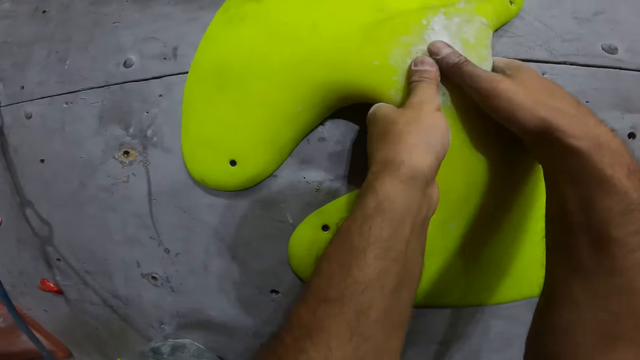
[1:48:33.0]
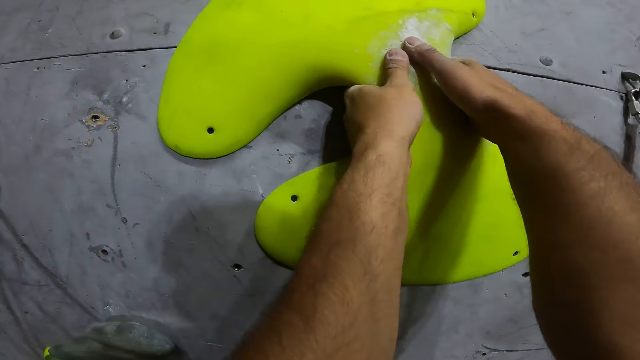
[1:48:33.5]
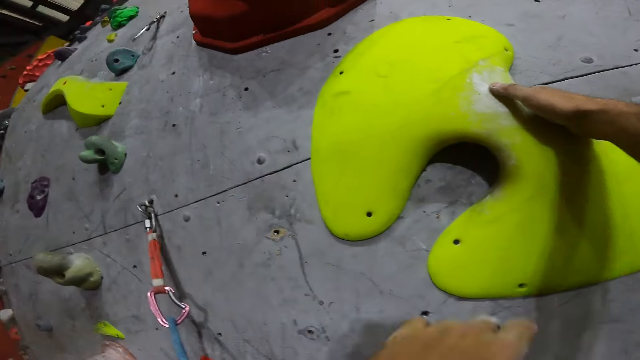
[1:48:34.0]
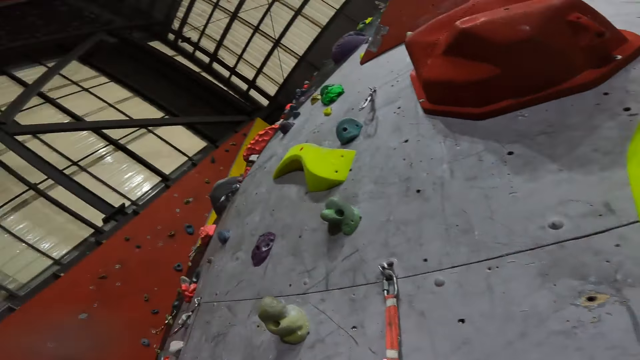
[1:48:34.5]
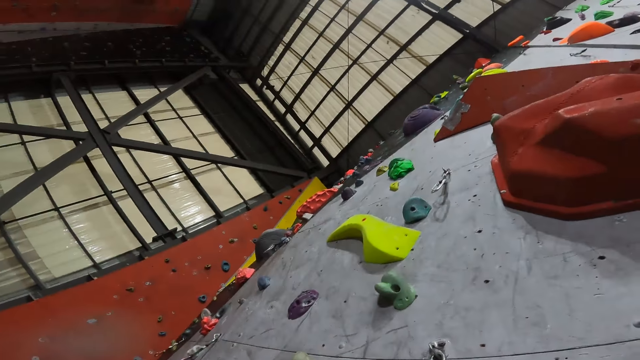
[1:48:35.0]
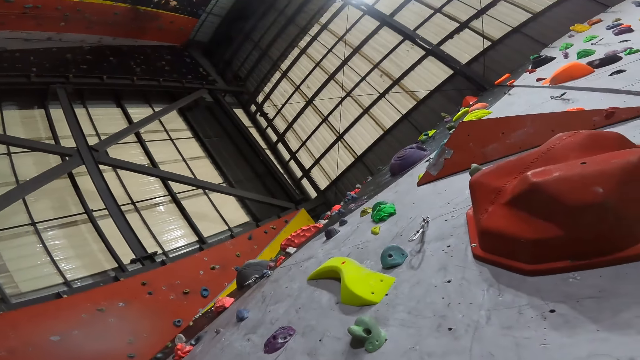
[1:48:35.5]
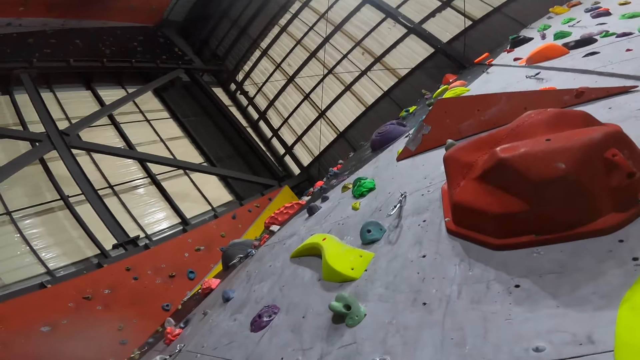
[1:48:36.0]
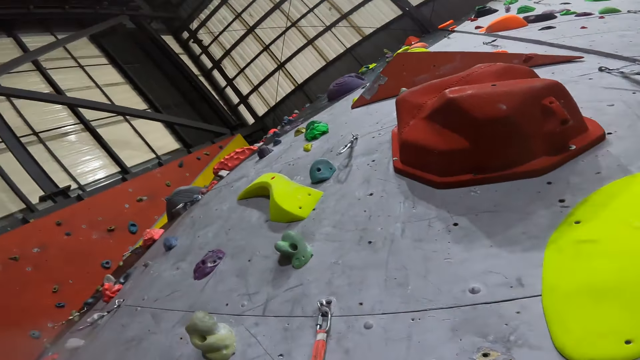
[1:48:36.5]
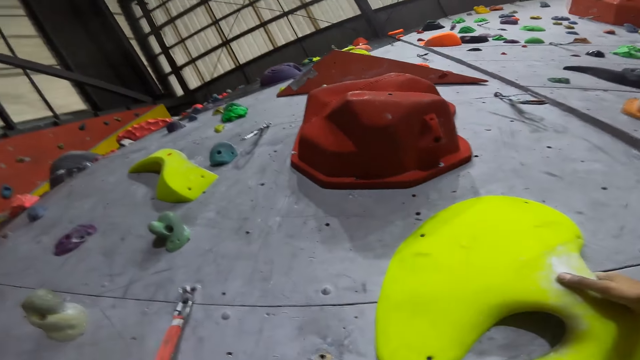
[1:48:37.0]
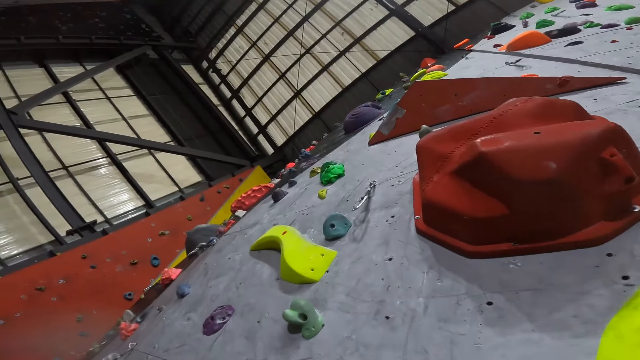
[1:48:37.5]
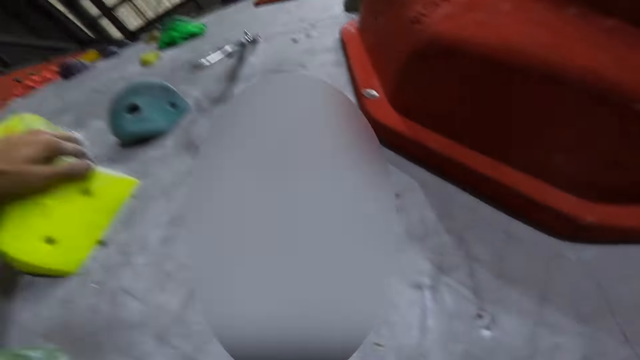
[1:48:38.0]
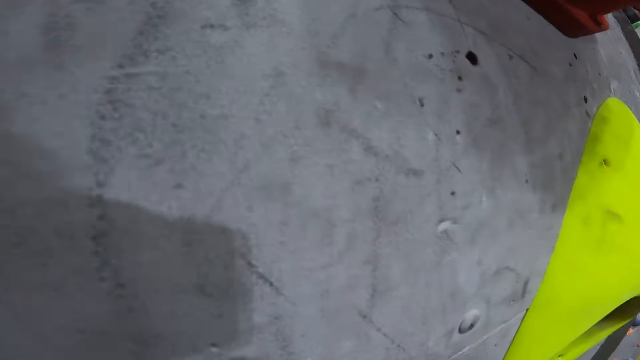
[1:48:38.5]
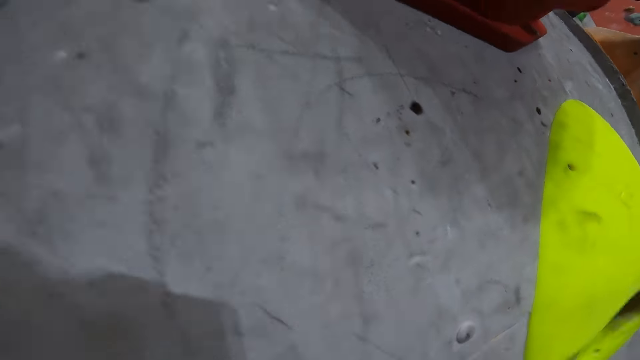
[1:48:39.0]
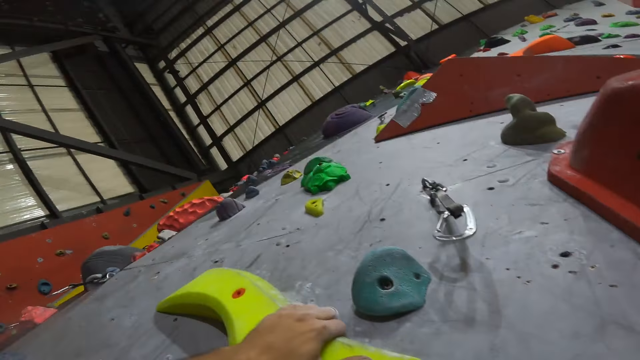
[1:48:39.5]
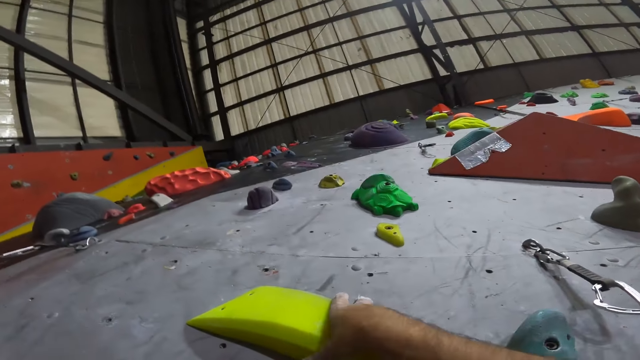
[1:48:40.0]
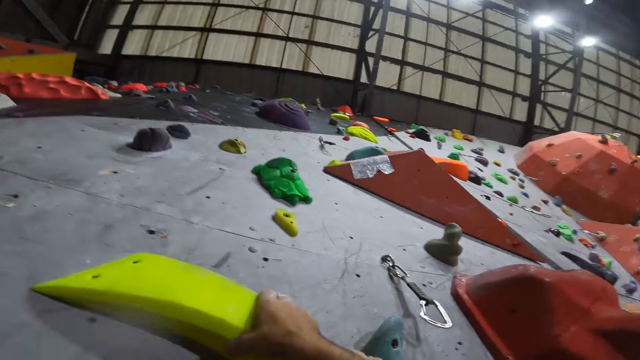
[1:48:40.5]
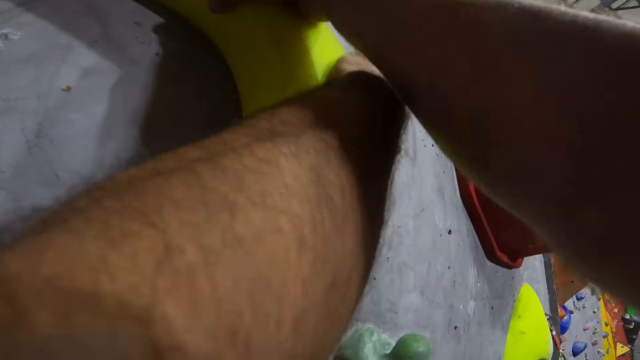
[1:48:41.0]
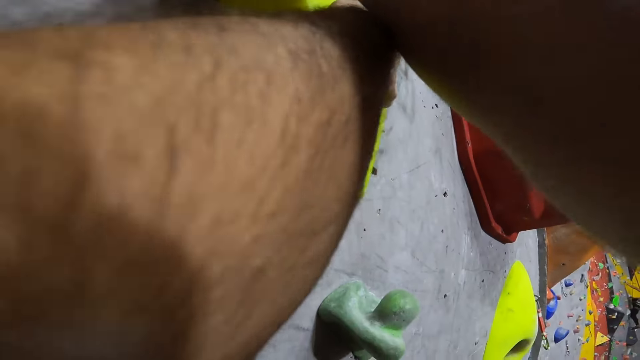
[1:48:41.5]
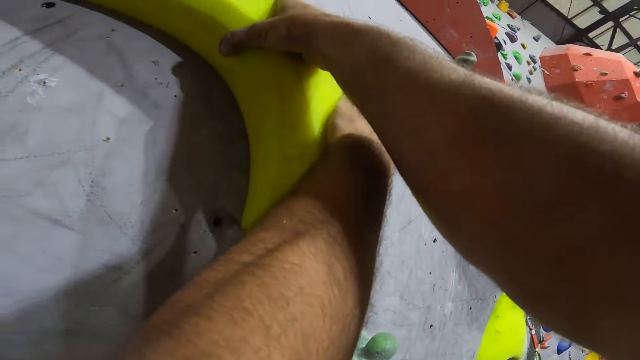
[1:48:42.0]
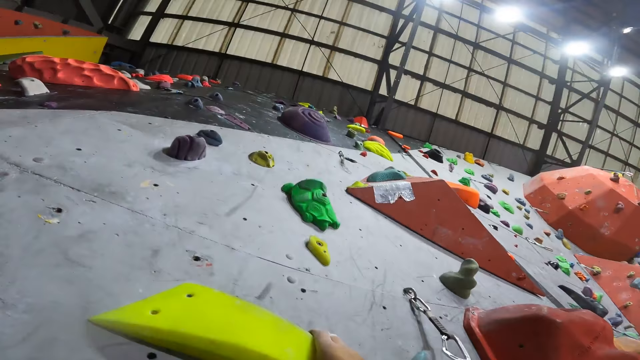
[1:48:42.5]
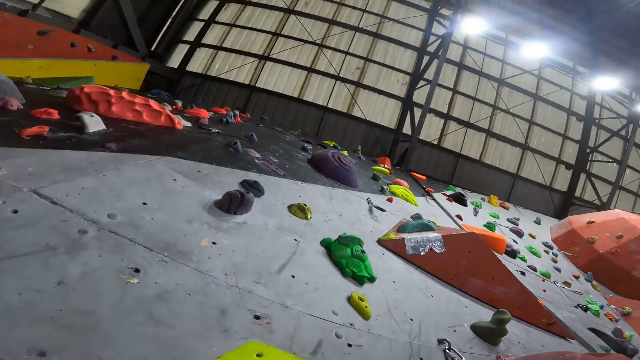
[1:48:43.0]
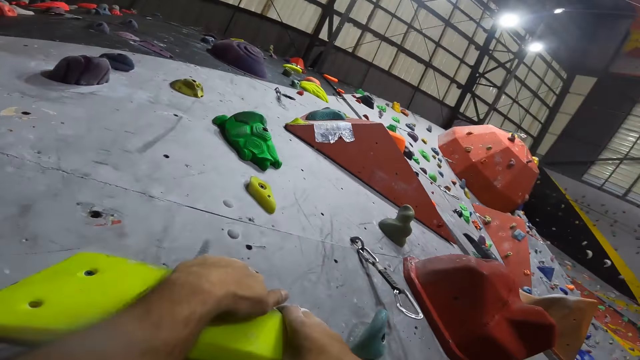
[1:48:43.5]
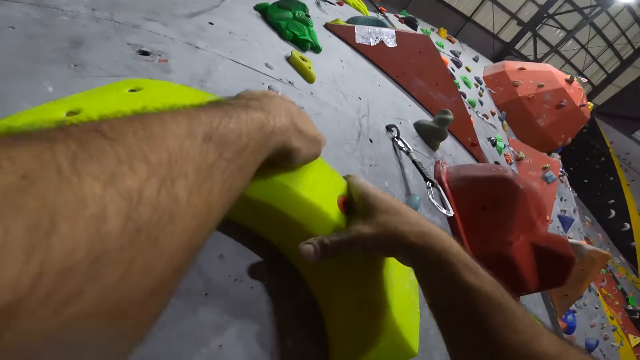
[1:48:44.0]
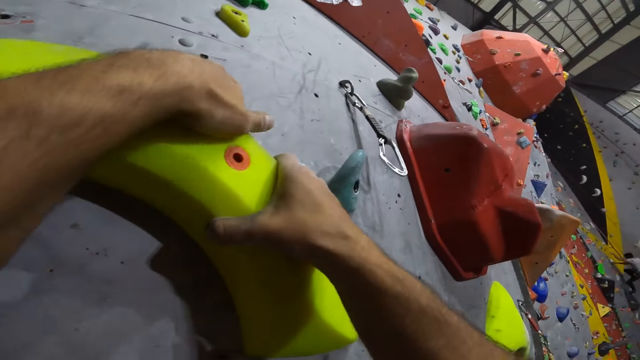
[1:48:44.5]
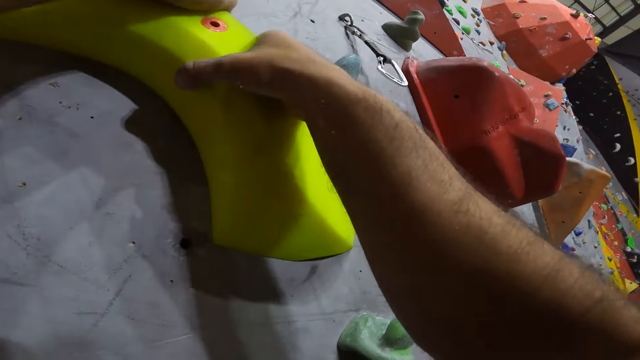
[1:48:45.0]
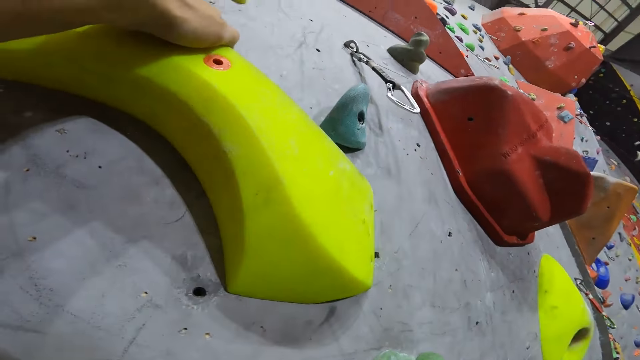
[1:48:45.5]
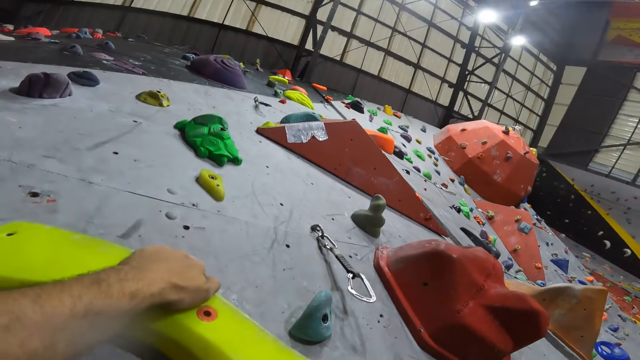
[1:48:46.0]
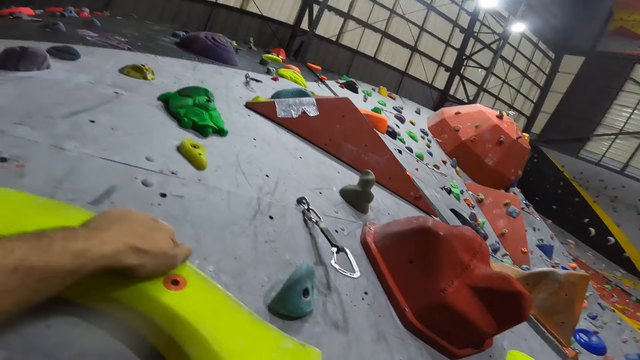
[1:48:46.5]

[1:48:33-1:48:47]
The camera wearer climbs the bouldering wall. They look around.

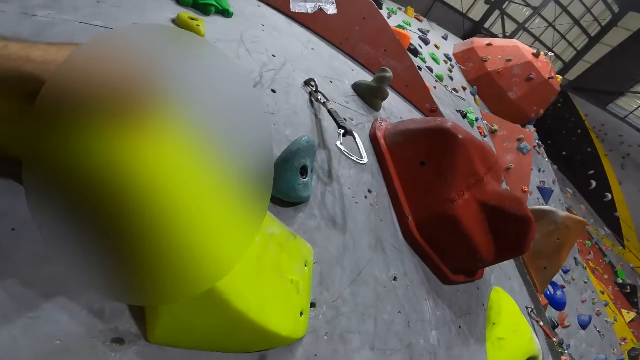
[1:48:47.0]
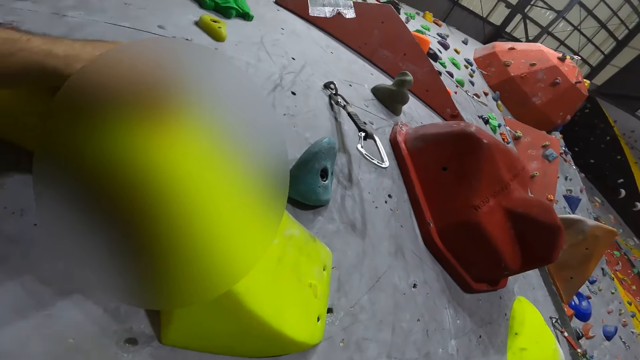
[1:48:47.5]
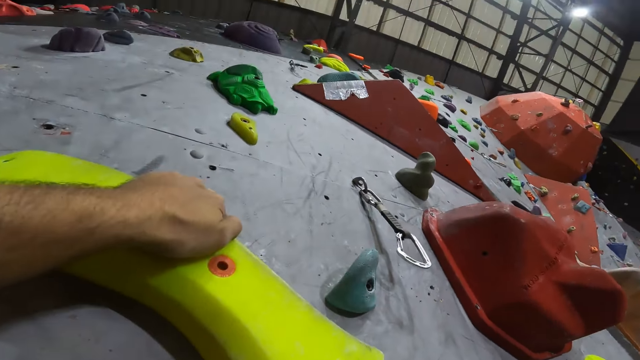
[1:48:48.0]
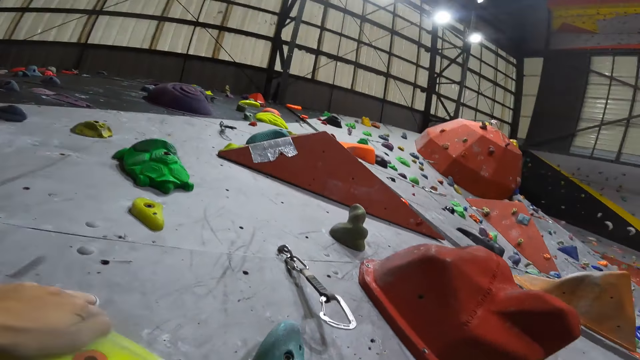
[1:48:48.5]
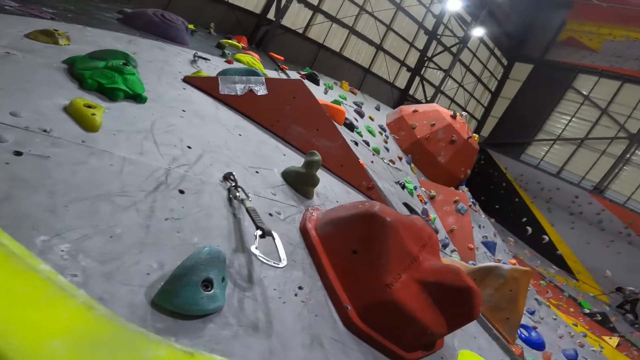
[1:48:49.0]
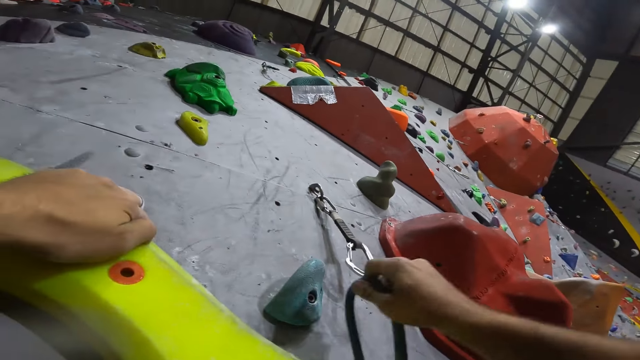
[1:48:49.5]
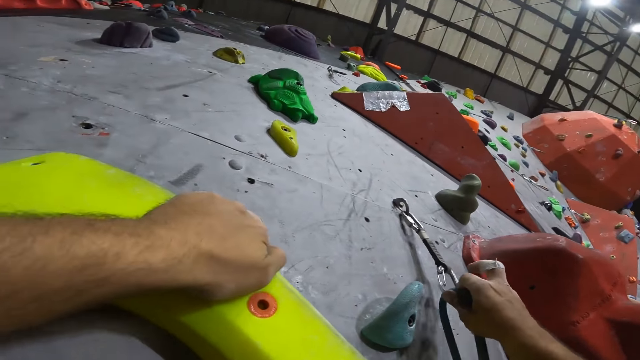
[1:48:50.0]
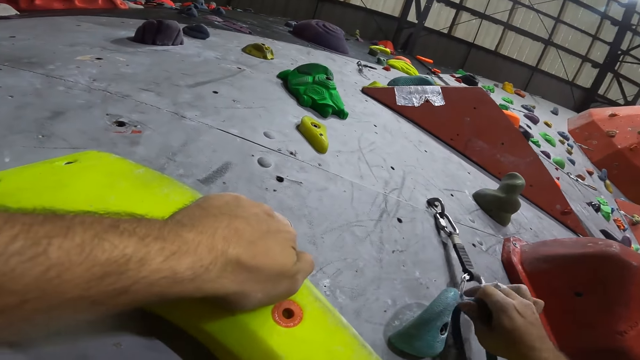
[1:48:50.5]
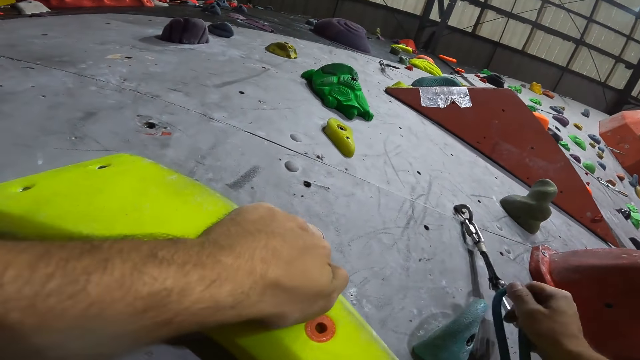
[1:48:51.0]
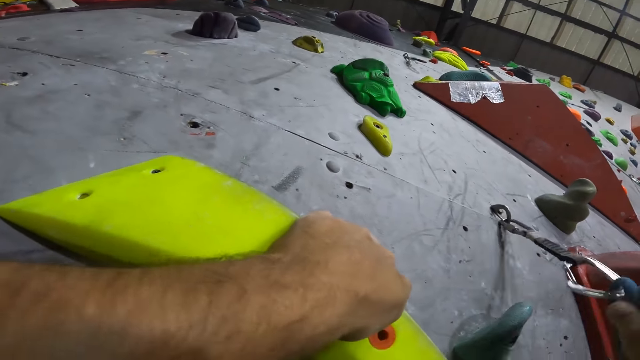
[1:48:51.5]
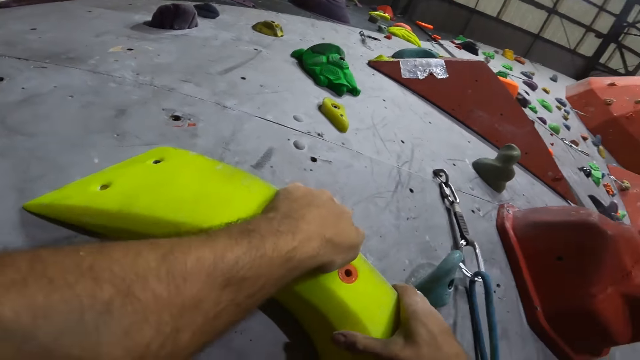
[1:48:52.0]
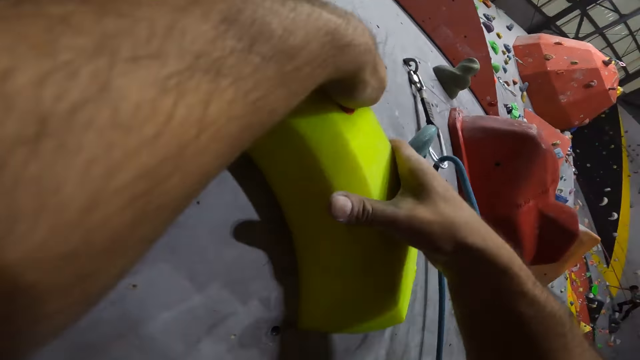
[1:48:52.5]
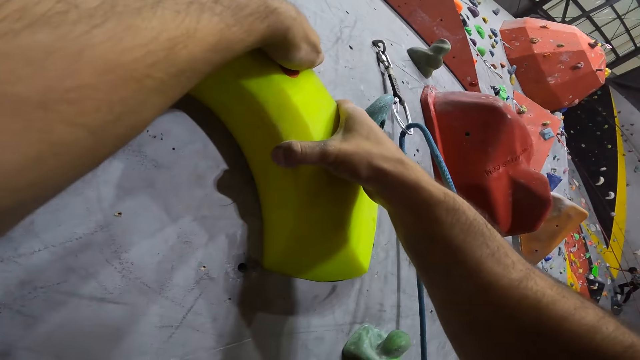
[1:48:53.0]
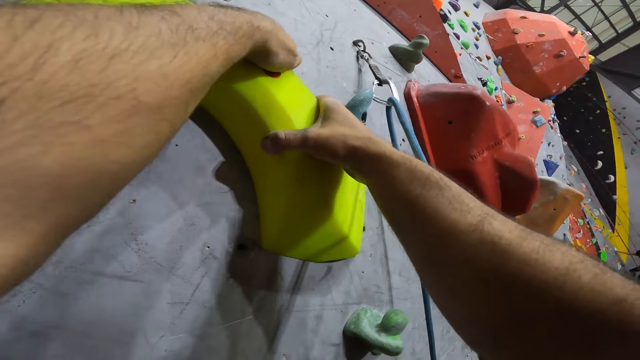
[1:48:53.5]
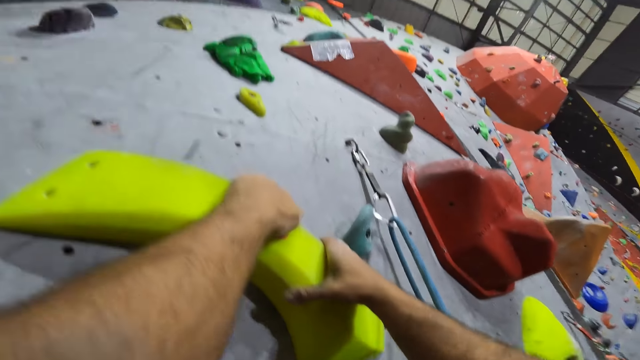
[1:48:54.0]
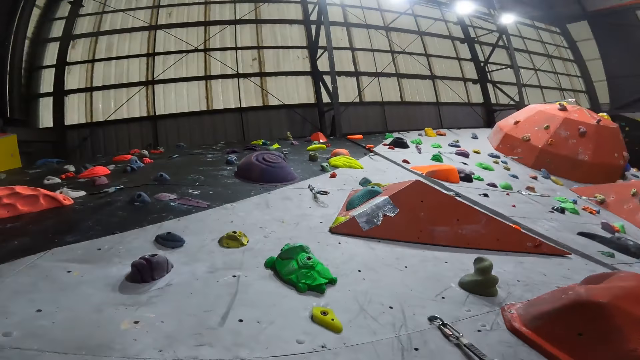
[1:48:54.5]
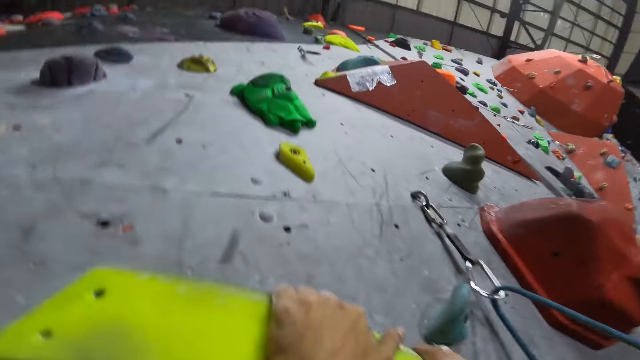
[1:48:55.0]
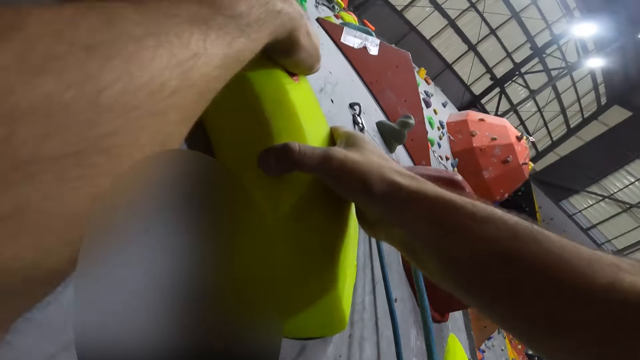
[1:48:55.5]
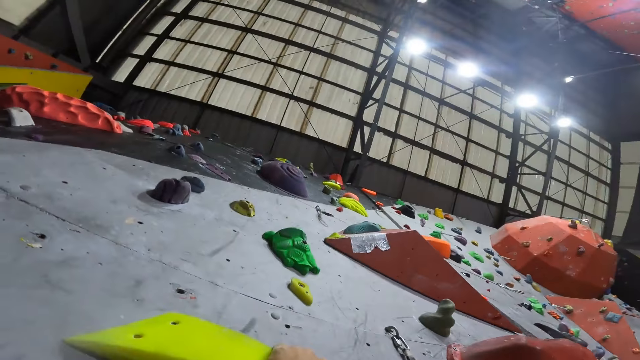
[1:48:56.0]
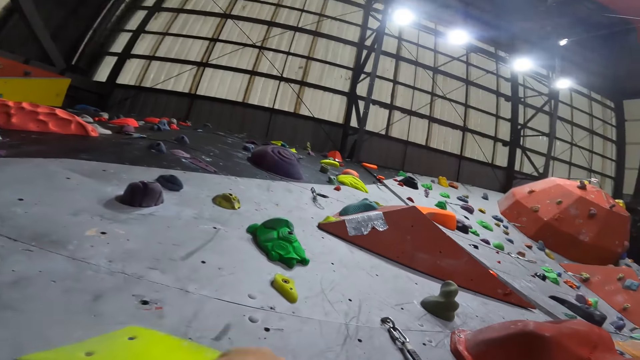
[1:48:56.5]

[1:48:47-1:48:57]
The camera wearer holds the climbing rope in the hand. They put the climbing rope in the climbing hook. They touch the hook on the boulder wall. They hold the climbing holder, climb the boulder wall, and look around.
